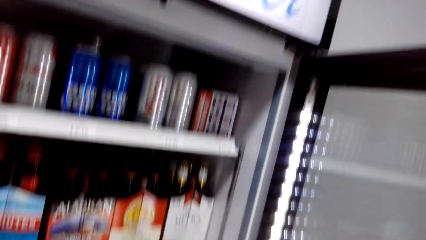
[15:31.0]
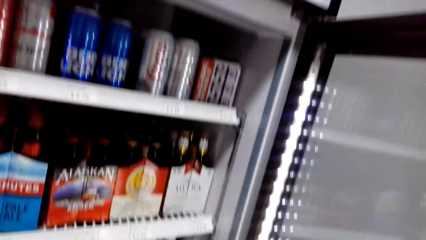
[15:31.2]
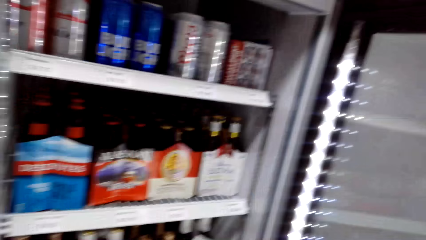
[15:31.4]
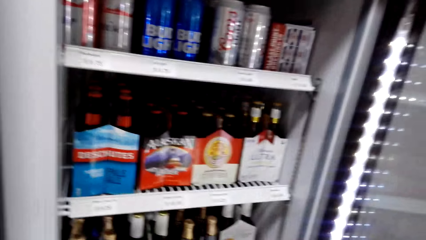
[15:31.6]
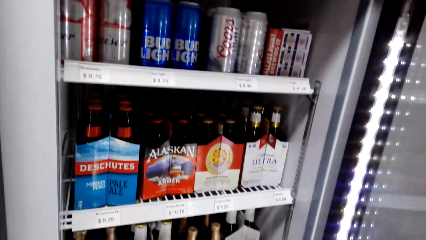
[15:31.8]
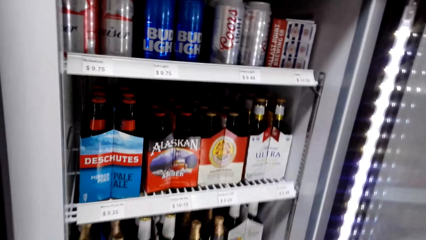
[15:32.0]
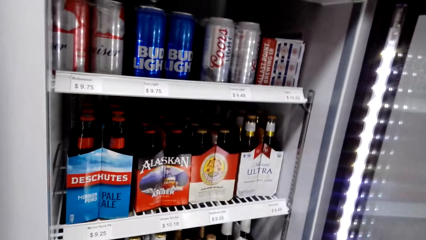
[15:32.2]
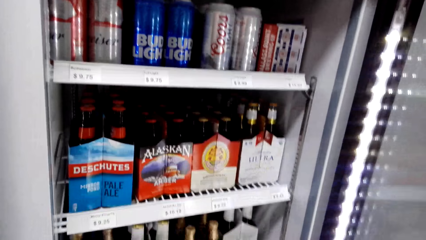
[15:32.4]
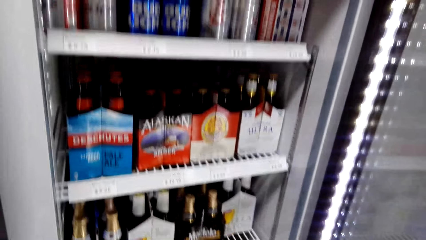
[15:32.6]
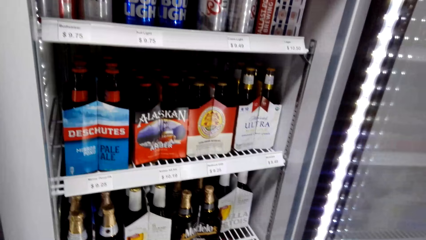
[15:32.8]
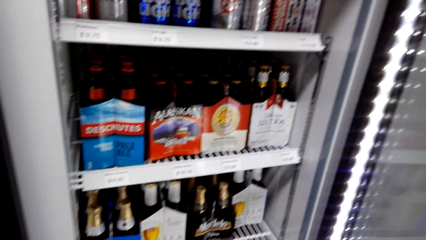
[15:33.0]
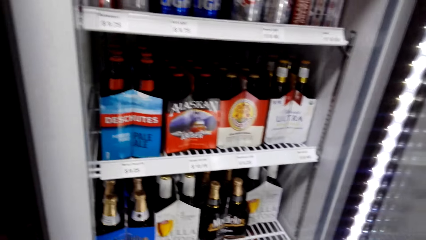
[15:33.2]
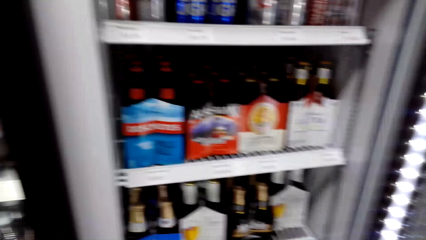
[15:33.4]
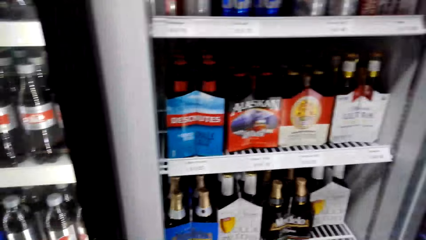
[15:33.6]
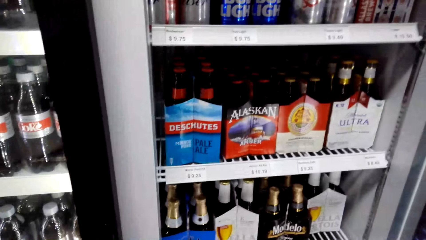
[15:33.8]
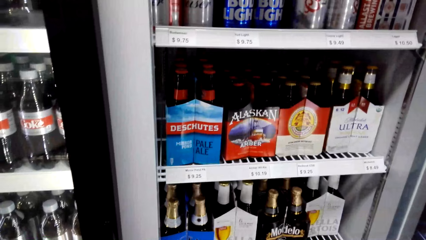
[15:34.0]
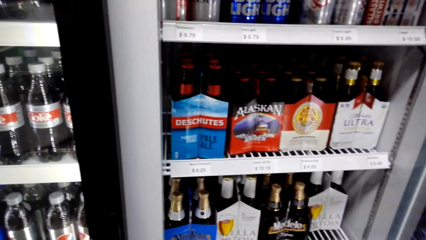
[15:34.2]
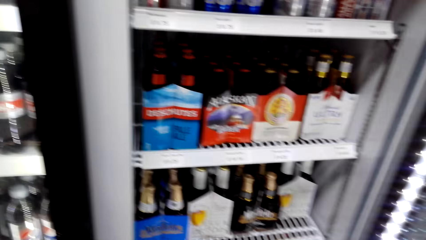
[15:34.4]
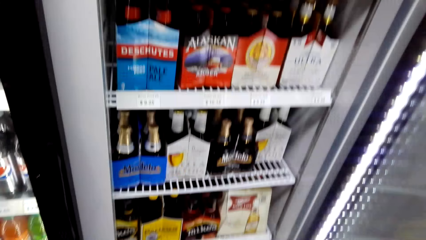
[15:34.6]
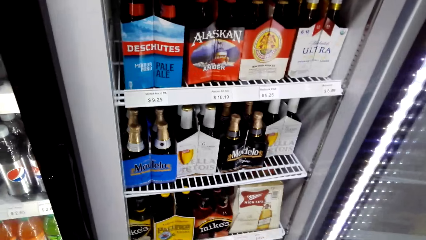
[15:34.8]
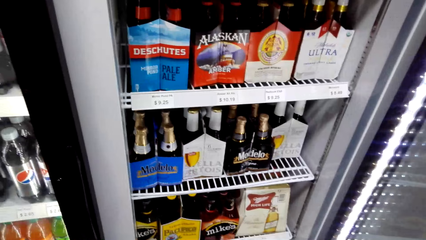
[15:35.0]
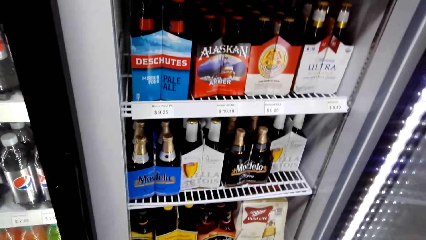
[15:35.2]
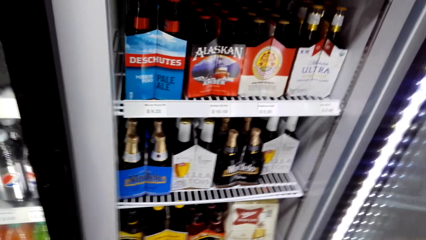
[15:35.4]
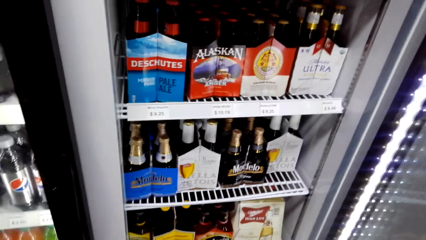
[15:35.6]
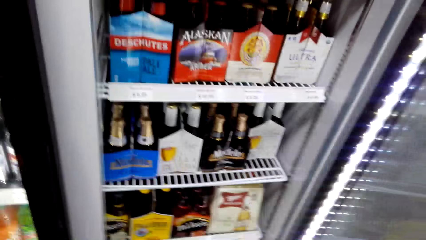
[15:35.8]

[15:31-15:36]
The camera wearer looks at the bottles in the refrigerator.

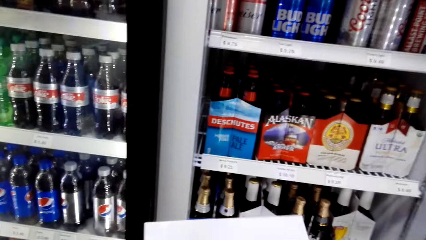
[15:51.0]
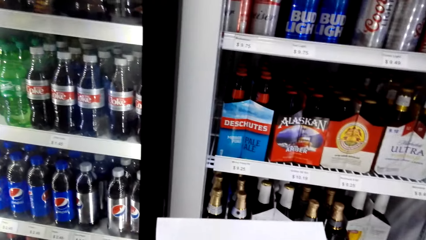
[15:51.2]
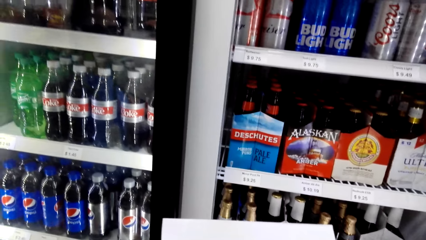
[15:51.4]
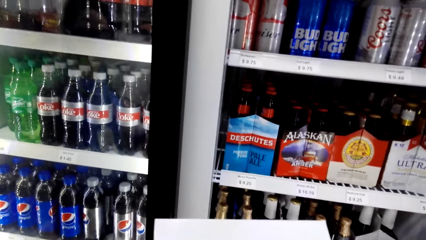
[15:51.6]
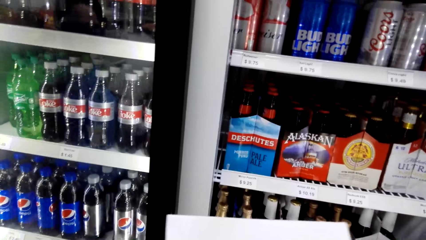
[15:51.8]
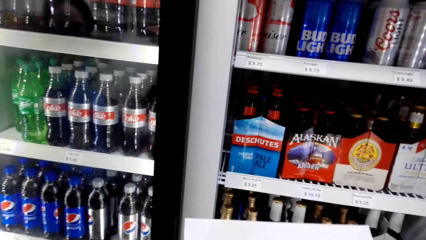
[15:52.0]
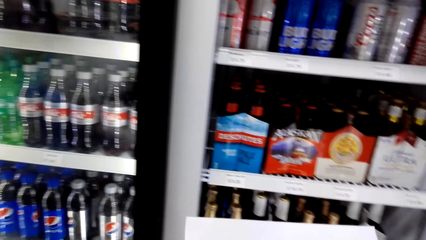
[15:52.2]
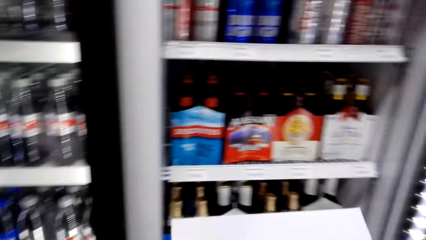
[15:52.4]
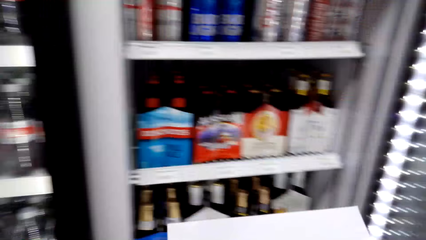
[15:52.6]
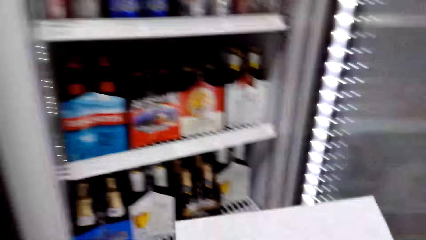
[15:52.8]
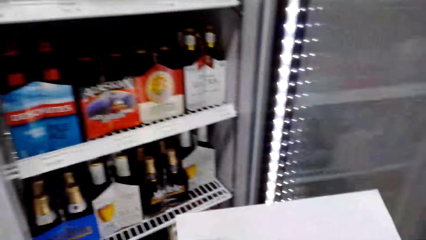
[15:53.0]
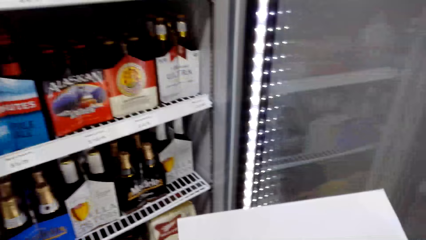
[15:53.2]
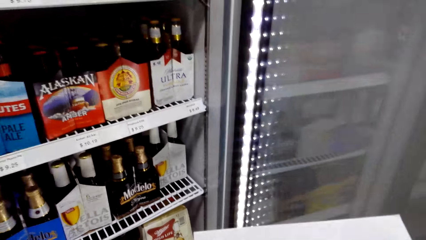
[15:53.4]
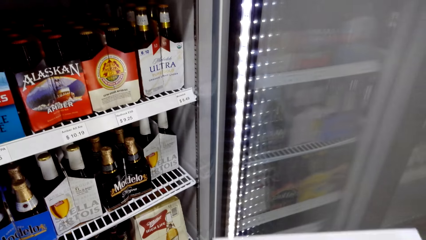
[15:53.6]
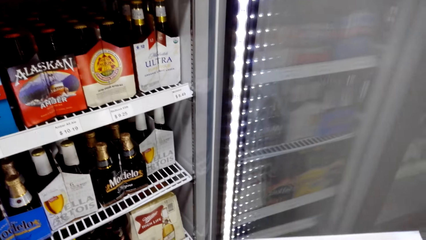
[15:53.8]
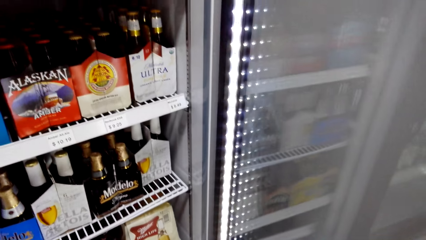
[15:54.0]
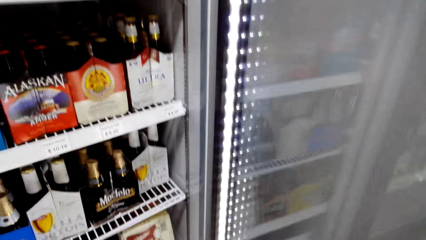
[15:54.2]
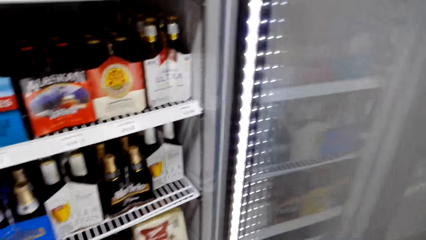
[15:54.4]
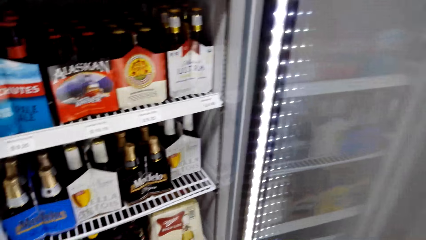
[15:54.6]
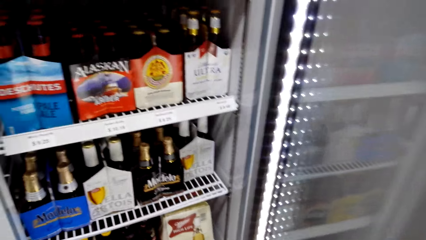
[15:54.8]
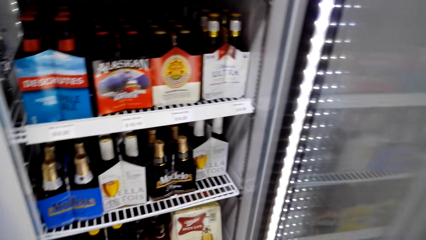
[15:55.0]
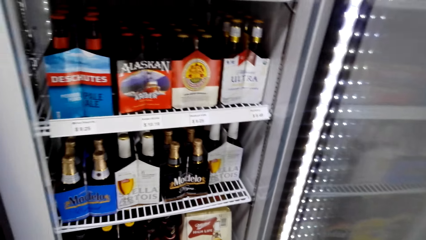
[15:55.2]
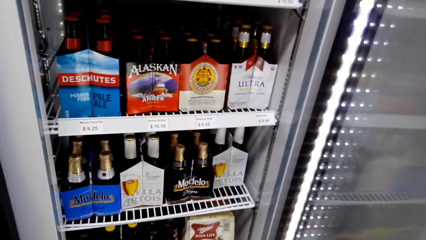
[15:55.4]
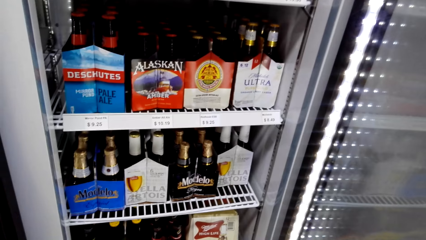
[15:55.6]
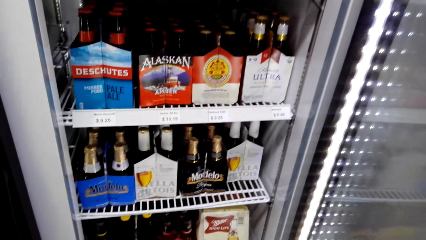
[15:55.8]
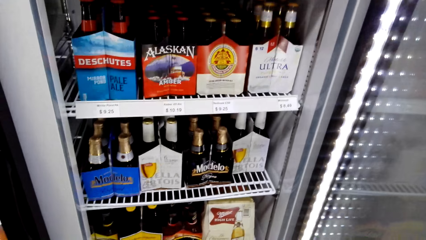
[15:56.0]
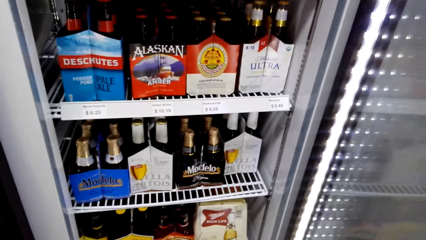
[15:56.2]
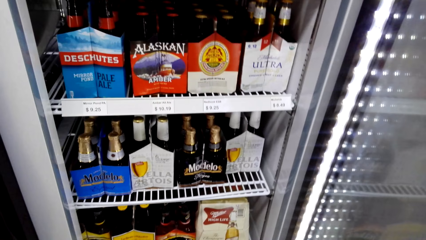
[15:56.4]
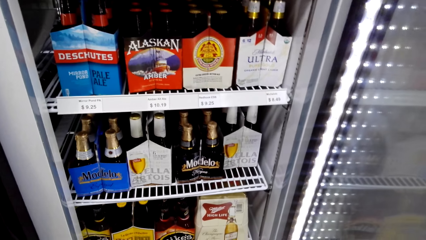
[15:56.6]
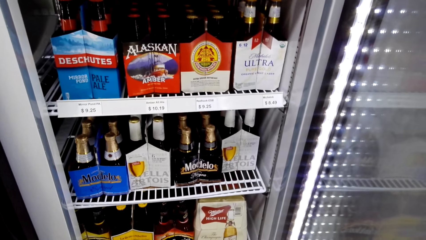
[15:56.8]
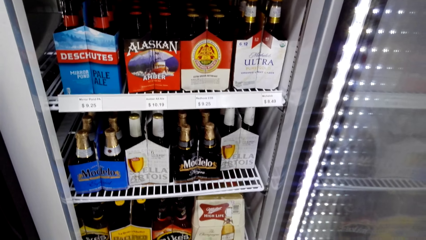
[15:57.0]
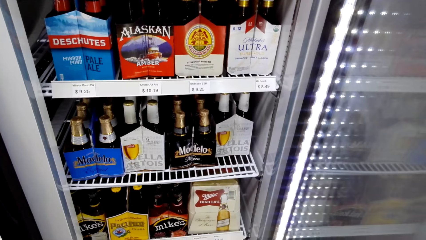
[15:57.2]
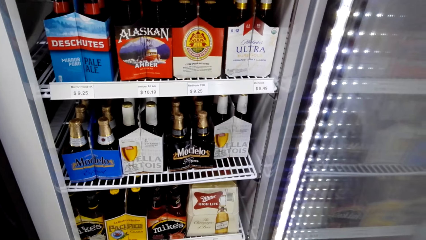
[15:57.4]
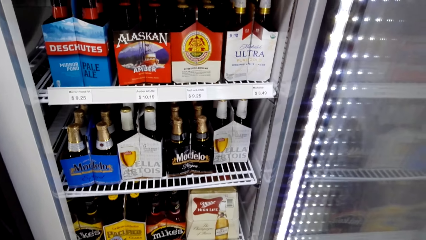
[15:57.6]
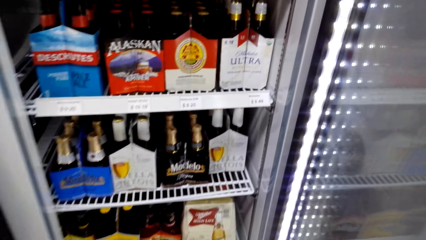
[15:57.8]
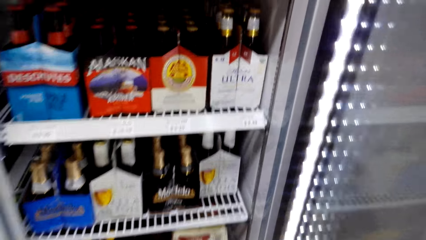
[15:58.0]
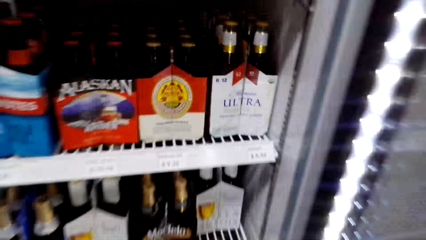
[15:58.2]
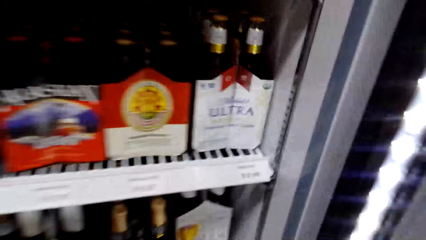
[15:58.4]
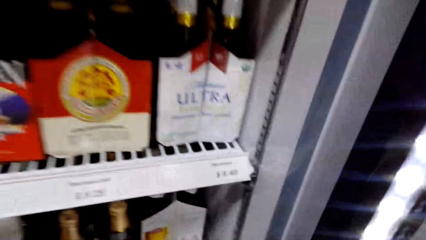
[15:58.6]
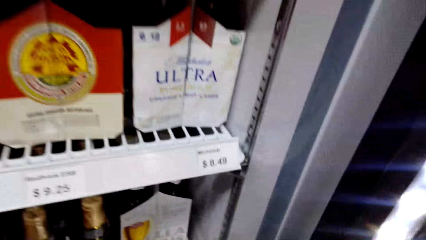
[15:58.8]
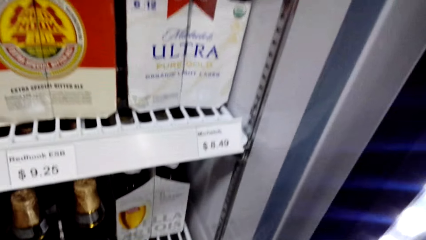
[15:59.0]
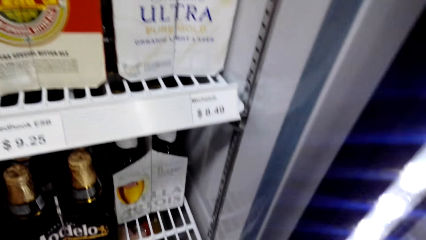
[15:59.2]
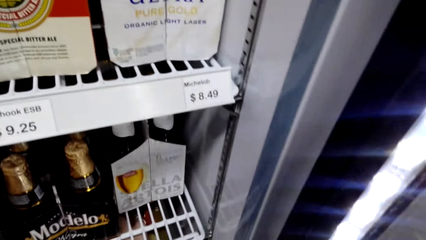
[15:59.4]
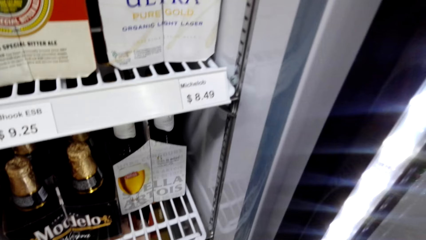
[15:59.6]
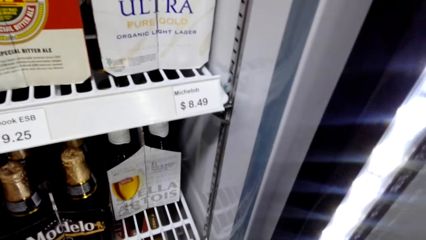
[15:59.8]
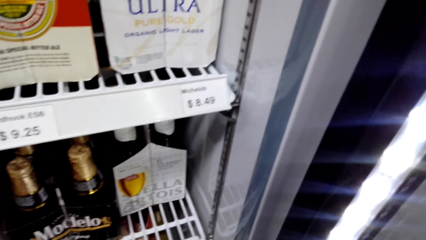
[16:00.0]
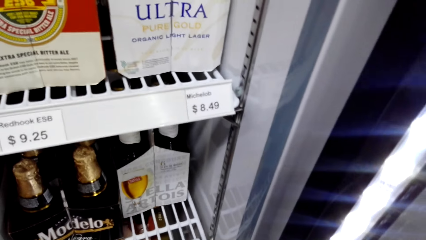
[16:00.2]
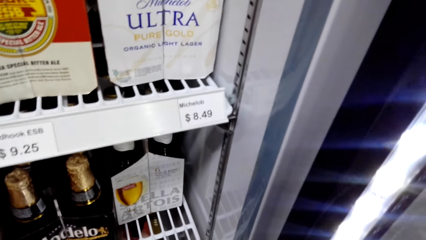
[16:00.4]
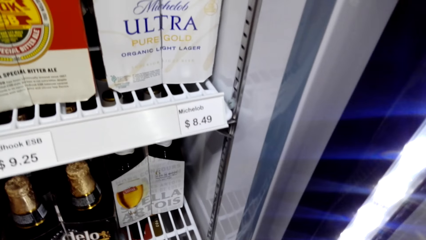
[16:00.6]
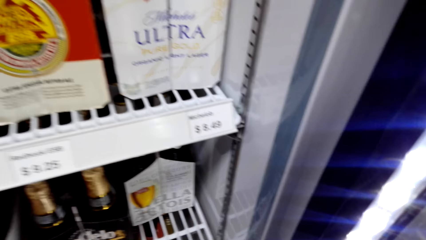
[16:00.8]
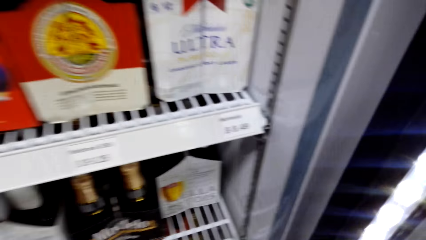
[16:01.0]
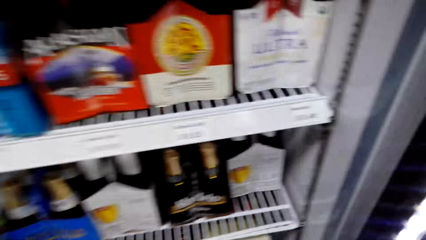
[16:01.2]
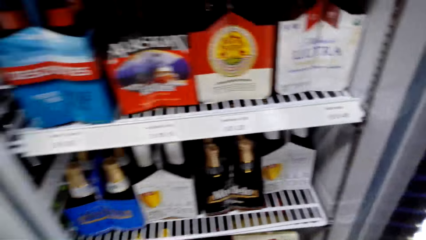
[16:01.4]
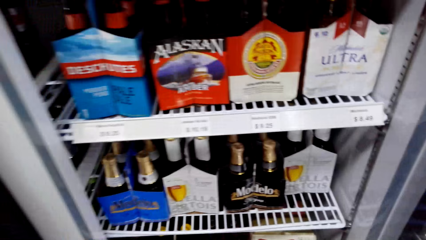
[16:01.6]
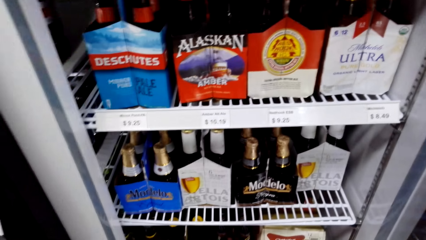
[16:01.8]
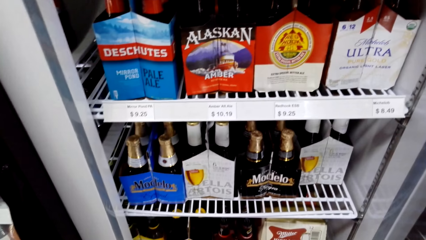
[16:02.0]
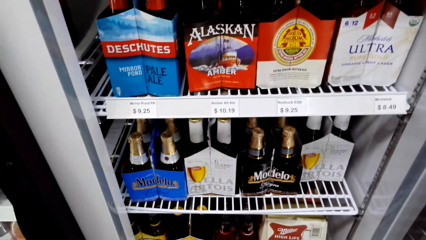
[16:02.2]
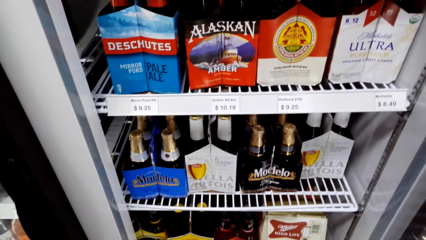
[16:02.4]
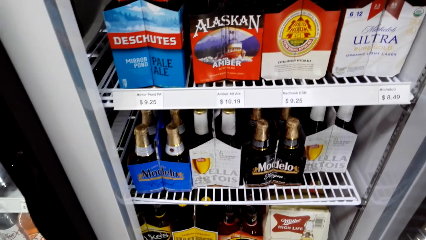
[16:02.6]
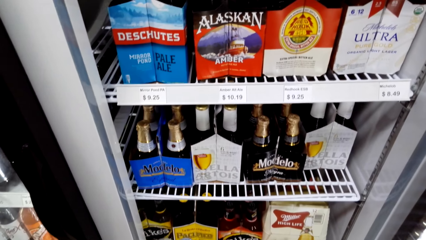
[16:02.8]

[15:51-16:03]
The camera wearer reads on a paper. They look at the bottles in the refrigerator. They move closer to the refrigerator.
